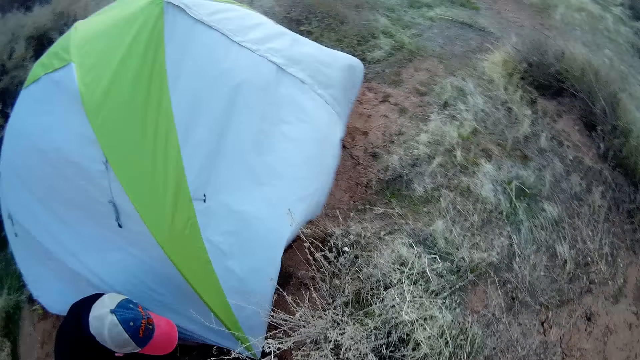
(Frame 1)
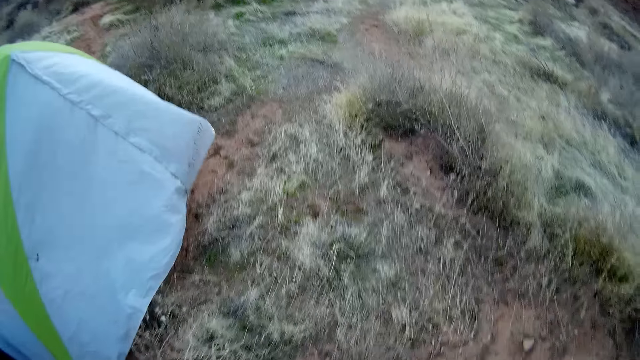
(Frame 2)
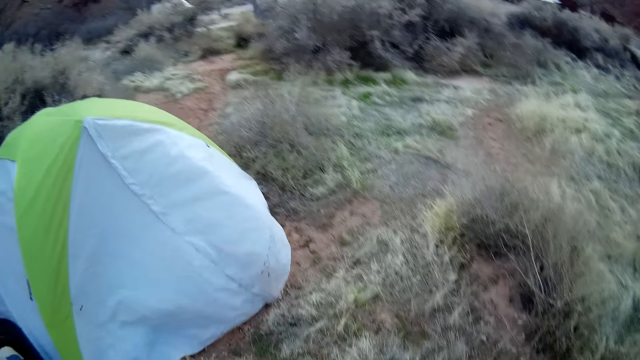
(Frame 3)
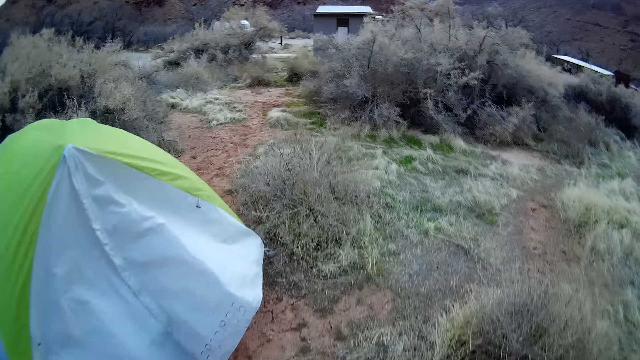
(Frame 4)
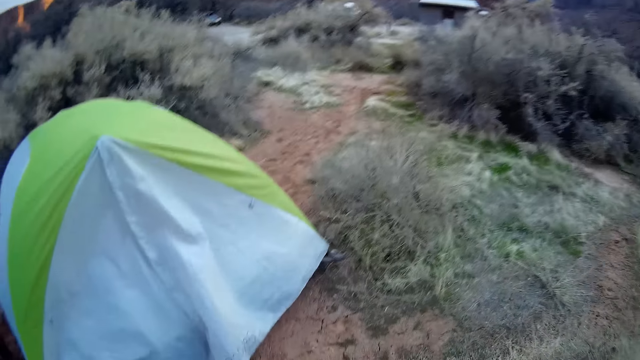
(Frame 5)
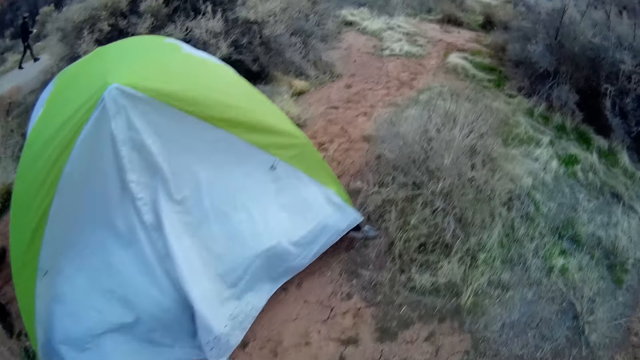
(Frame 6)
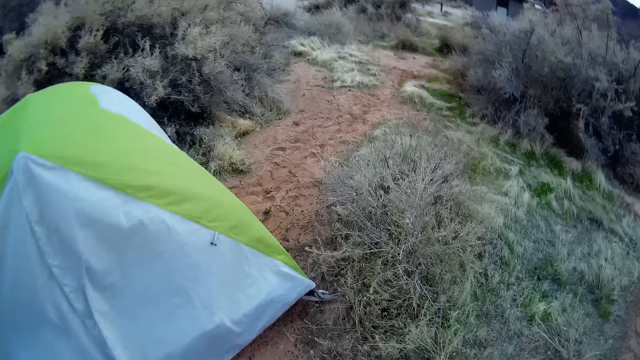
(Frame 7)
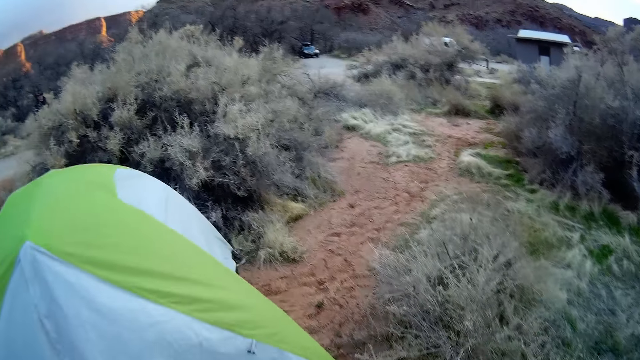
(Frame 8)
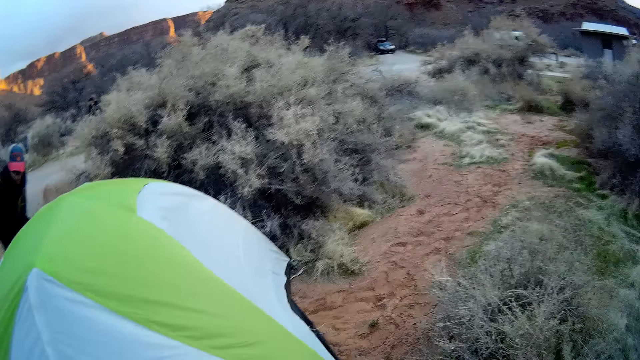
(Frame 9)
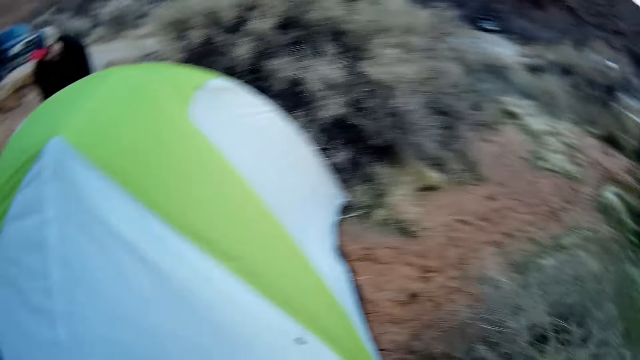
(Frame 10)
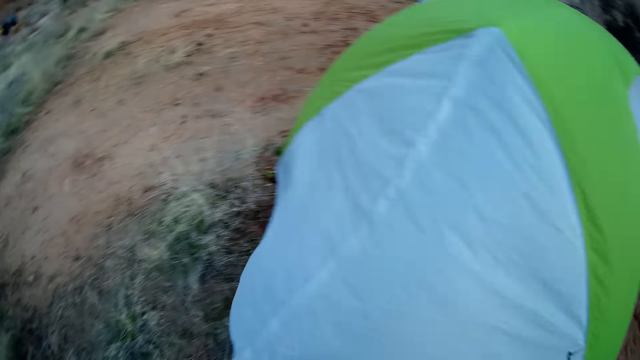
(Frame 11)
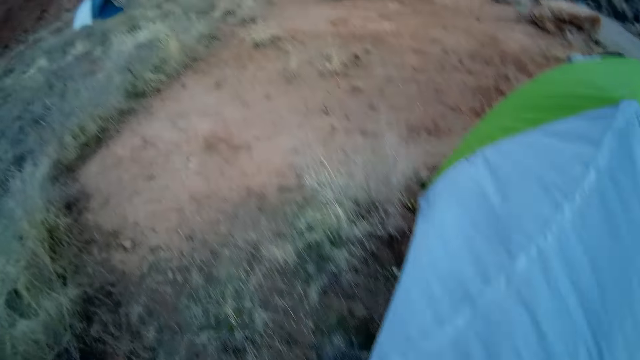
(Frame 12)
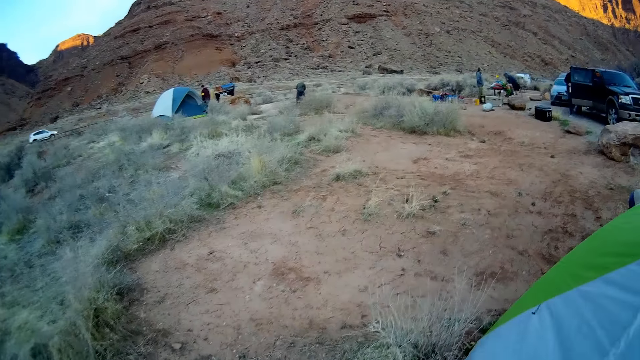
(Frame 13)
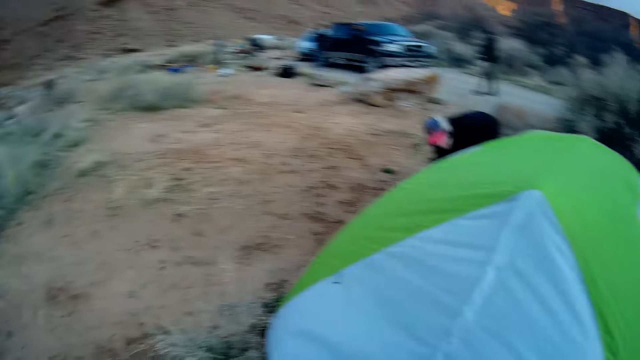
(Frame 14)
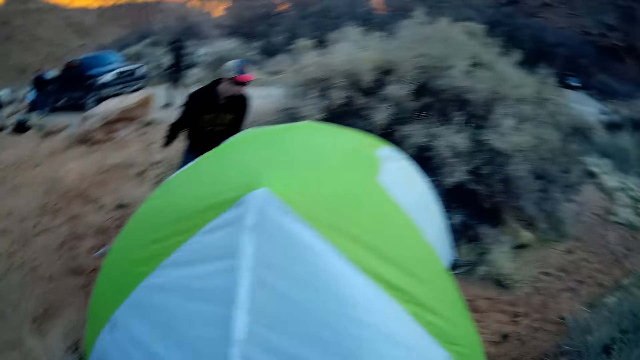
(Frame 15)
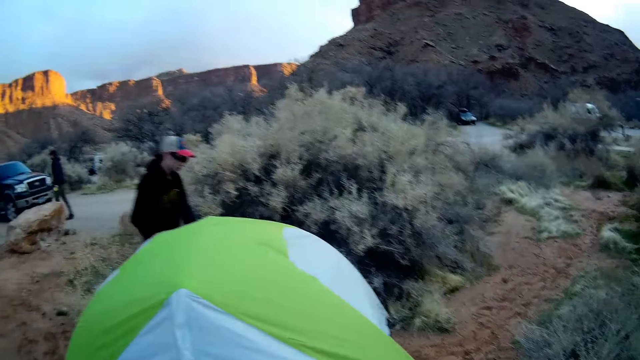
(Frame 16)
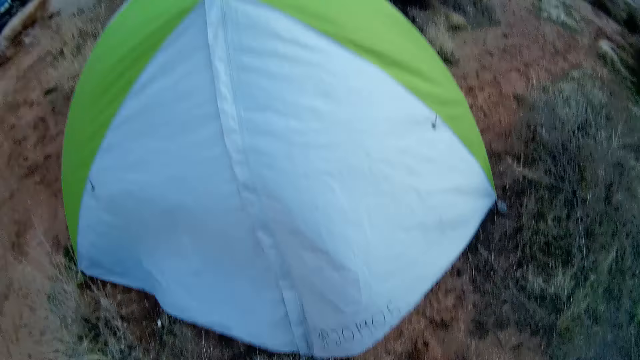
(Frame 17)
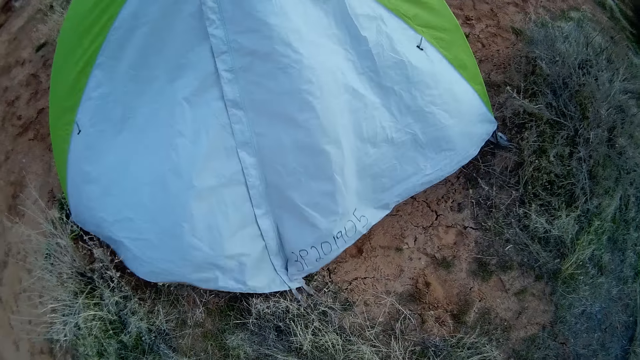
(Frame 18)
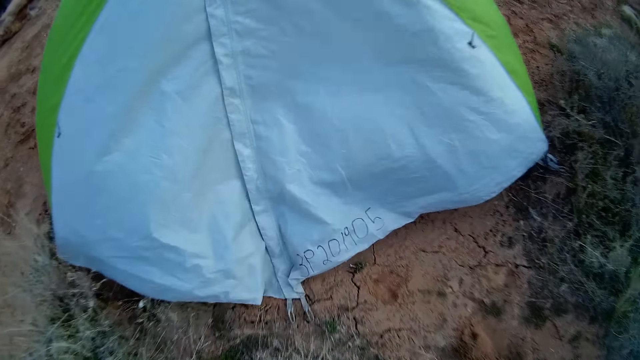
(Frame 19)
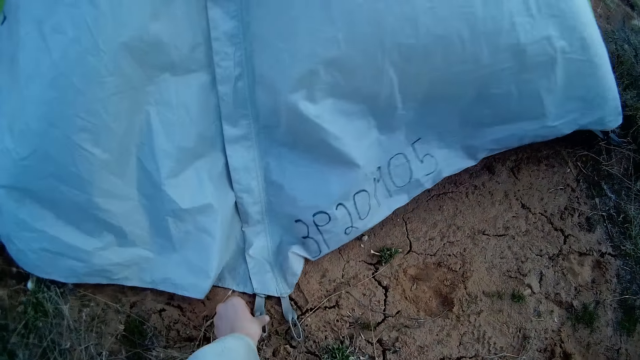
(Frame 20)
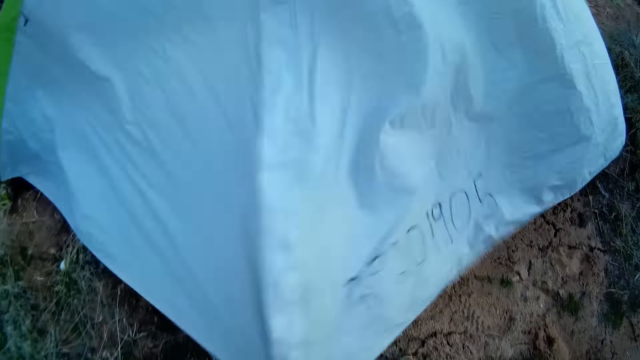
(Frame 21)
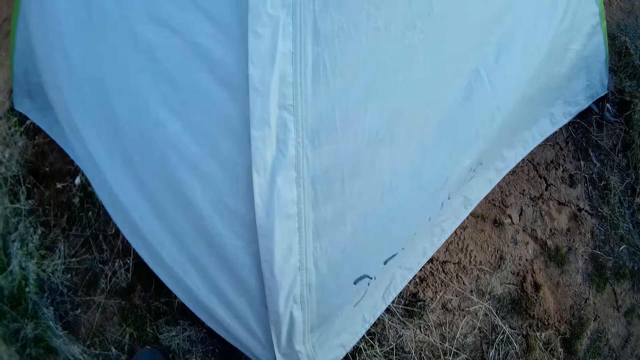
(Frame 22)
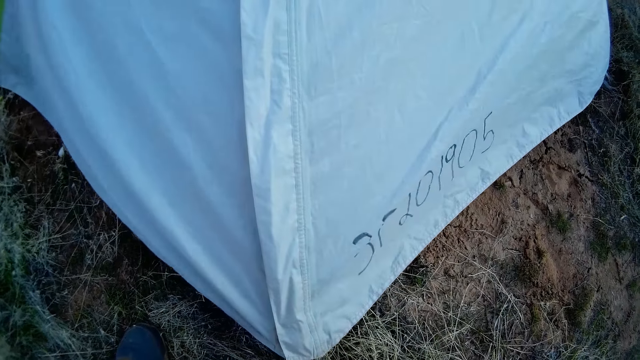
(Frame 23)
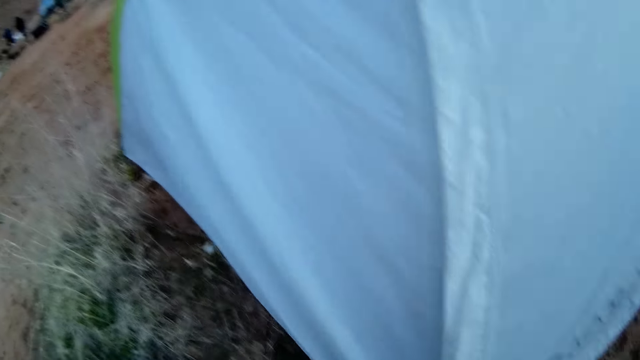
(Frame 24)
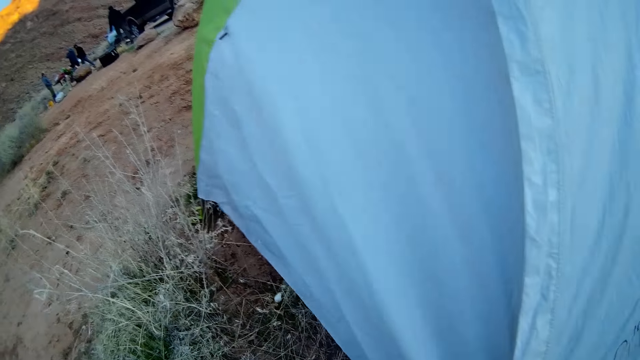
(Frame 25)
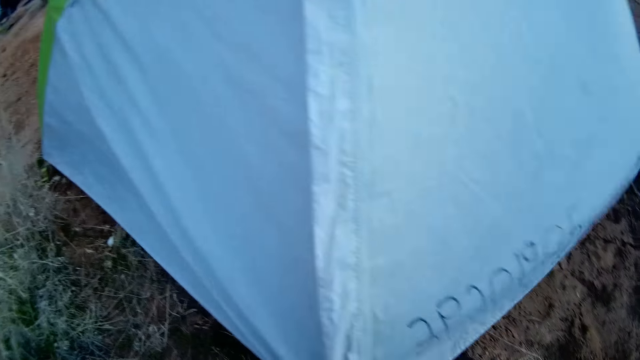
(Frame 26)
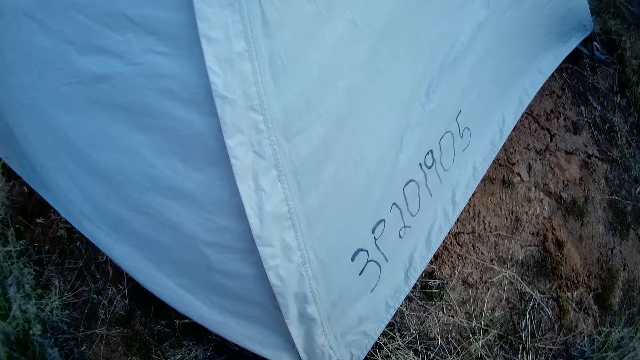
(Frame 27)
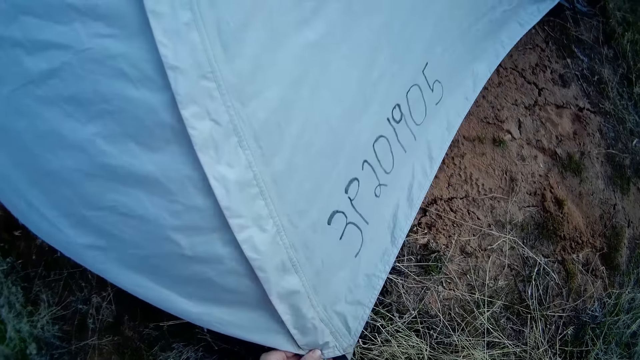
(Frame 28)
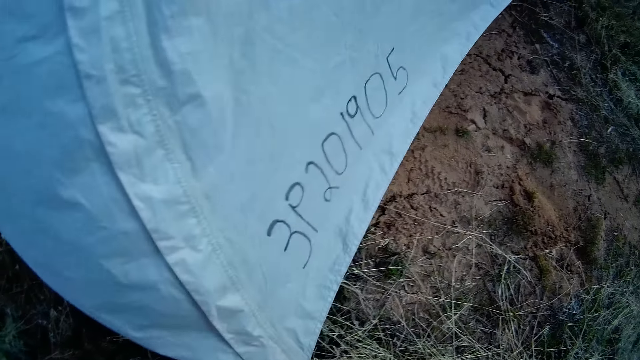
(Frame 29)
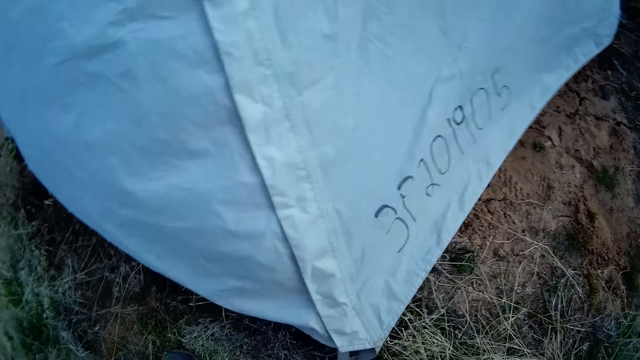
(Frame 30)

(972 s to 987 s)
The camera wearer walks on the ground. A man walks on the ground. The camera wearer stands on the ground. He adjusts a part of the camp tent with his left hand. He holds the camp tent. He stands on the ground.

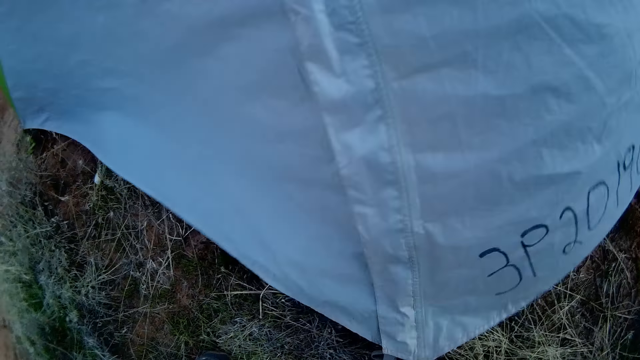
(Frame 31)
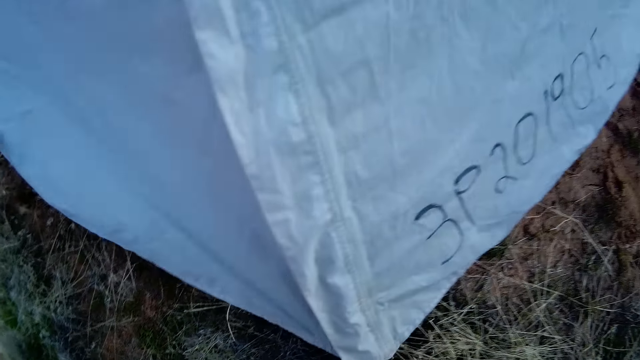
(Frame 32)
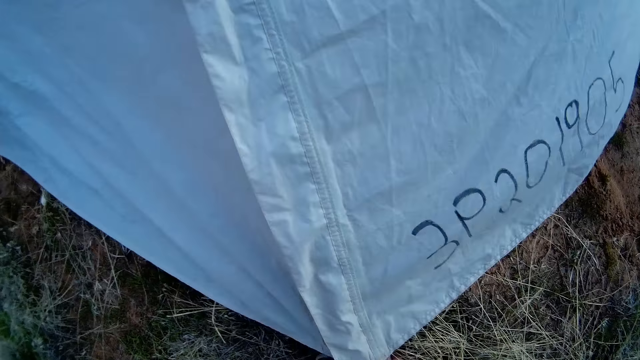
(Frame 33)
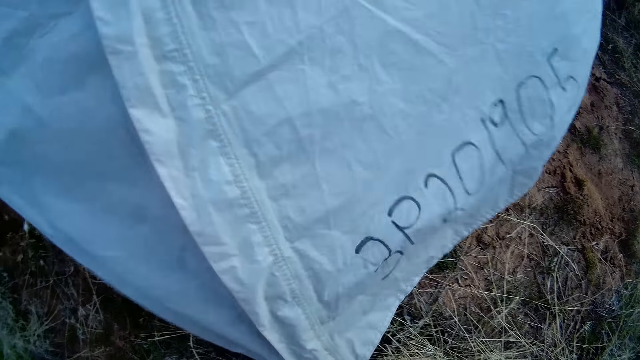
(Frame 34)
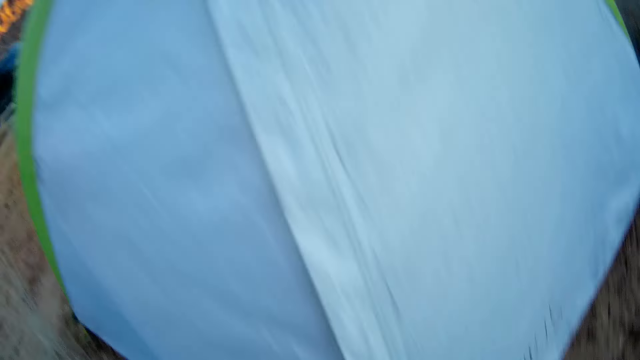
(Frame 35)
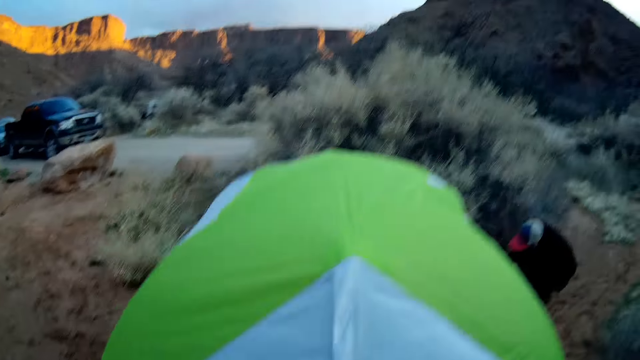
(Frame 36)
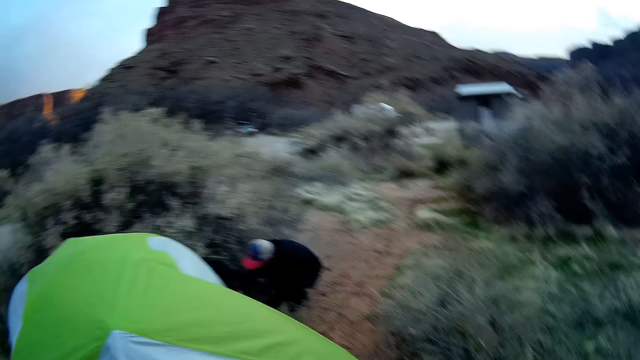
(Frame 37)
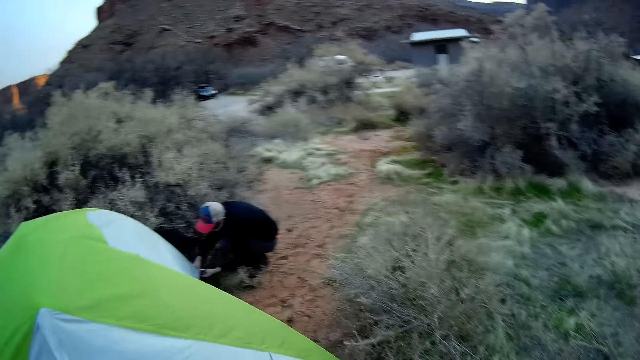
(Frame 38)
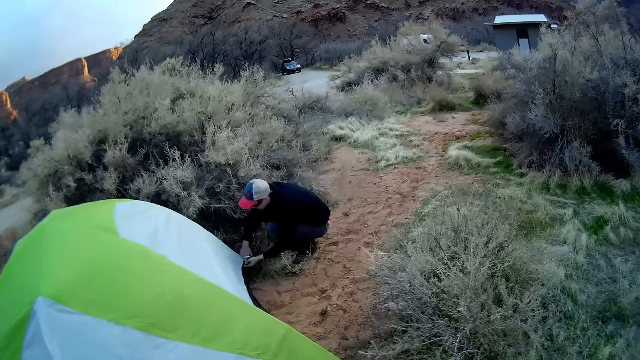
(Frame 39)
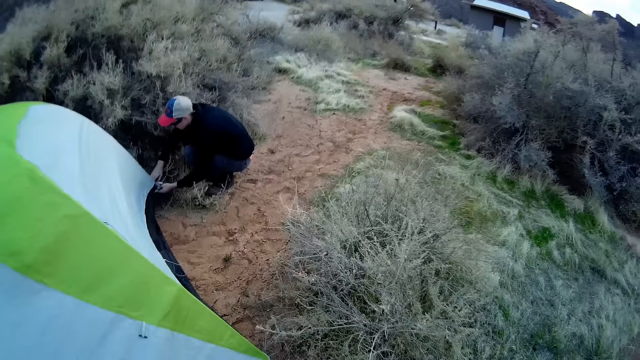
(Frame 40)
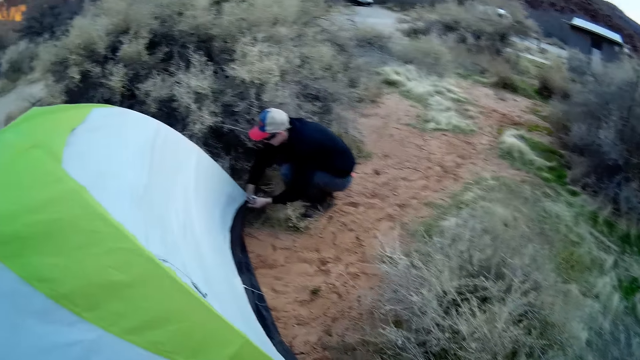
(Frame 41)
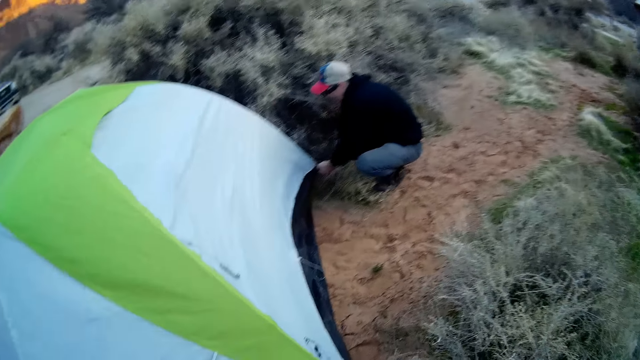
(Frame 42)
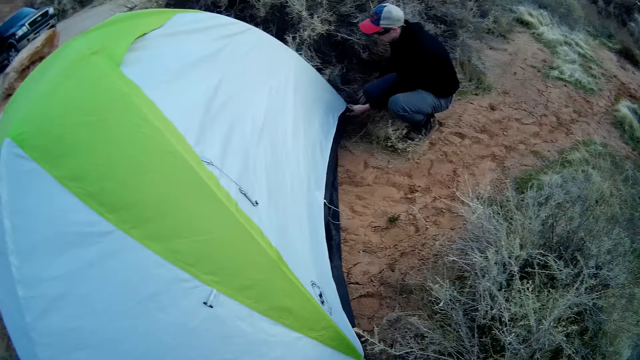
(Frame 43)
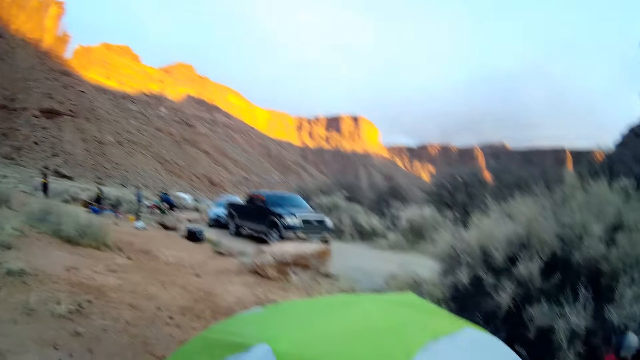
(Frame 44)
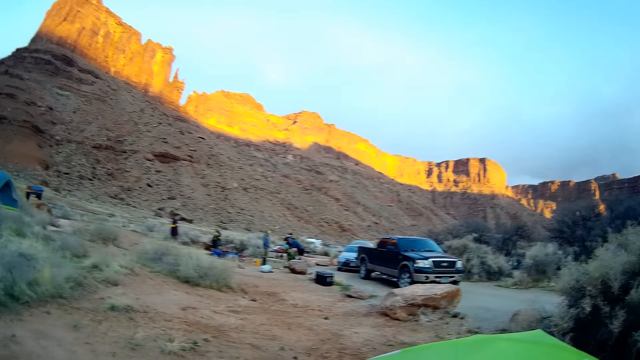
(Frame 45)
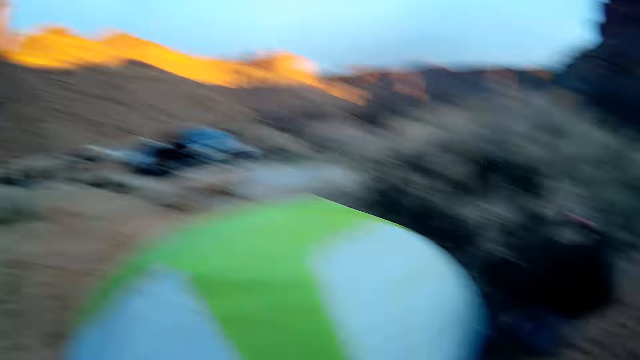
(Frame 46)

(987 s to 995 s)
A man kneels on the ground. Another man stands on the ground. Another man walks on the ground.
